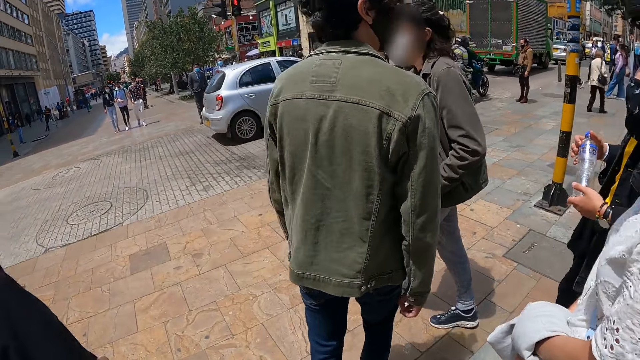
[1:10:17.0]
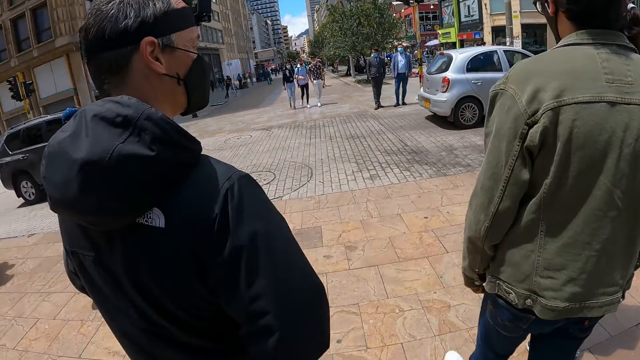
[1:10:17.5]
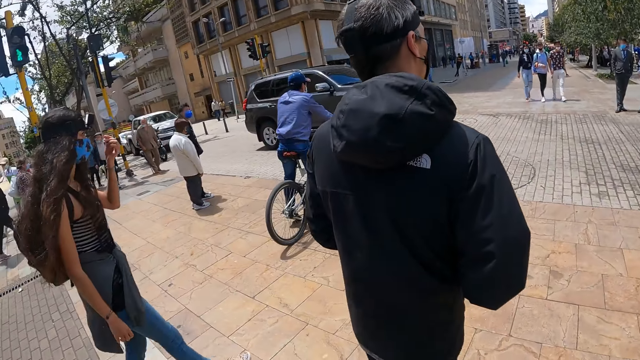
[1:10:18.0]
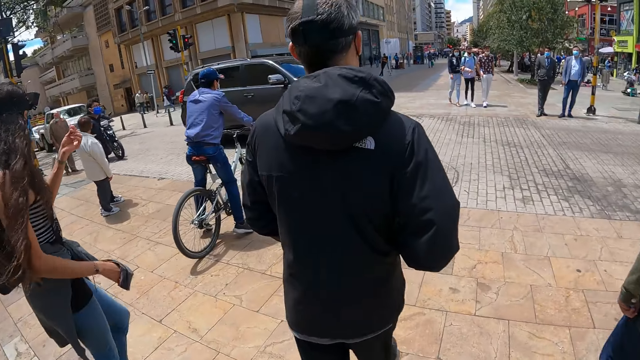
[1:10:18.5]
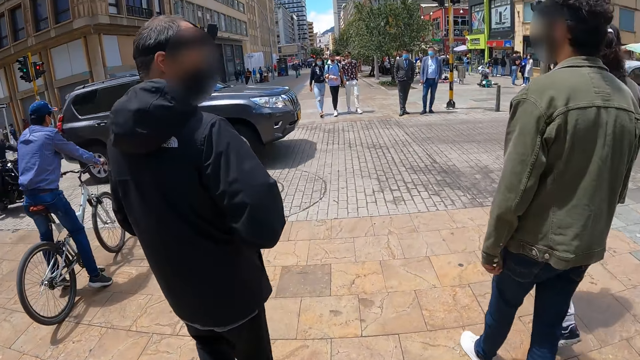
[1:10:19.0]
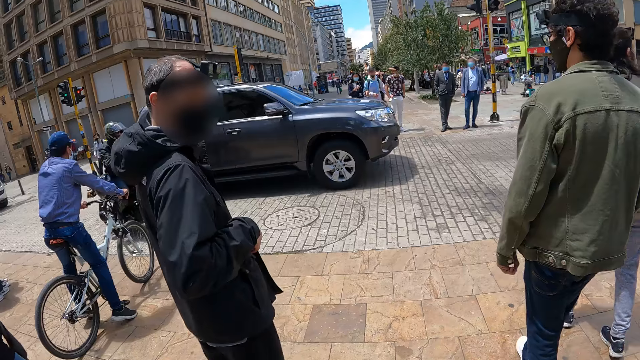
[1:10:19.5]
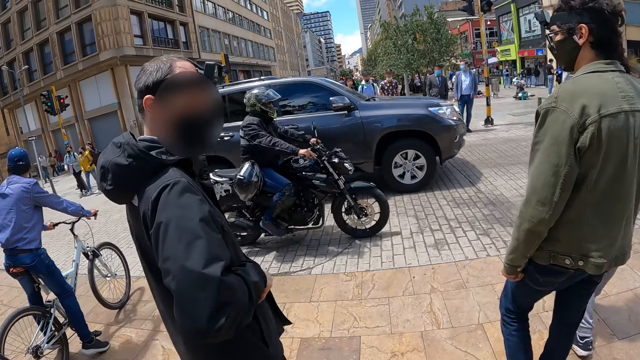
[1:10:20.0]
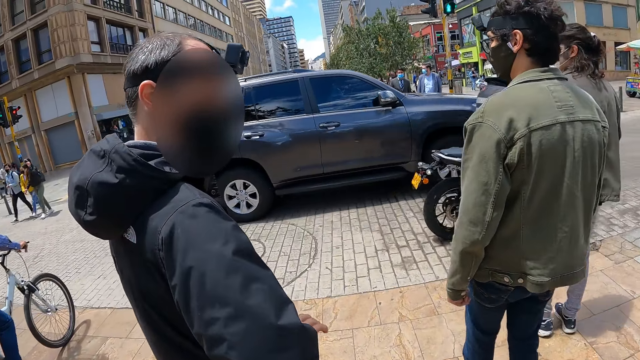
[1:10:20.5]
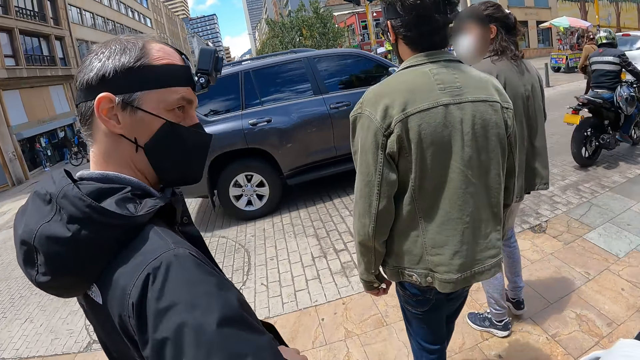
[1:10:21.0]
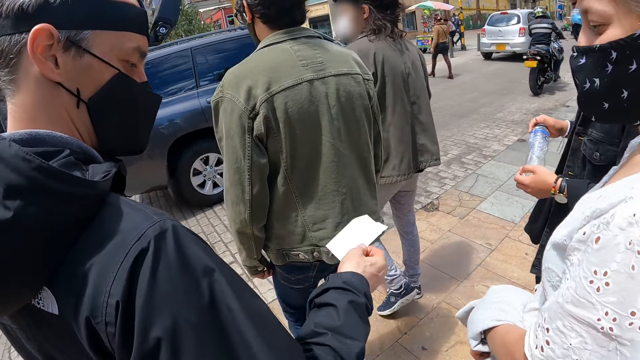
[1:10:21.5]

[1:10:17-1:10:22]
The camera wearer walks around the compound.

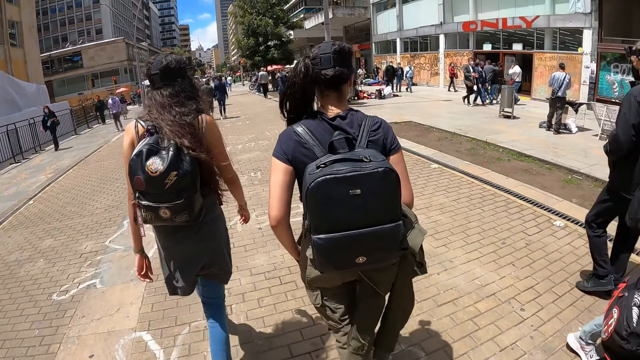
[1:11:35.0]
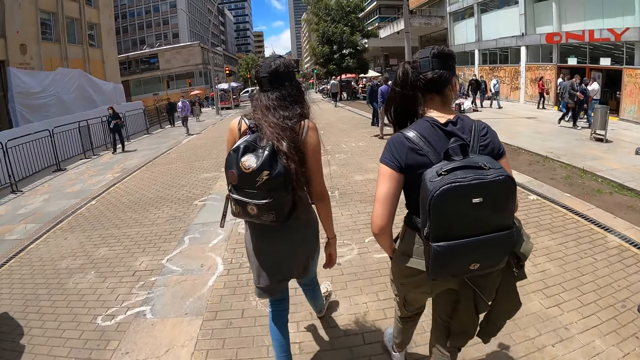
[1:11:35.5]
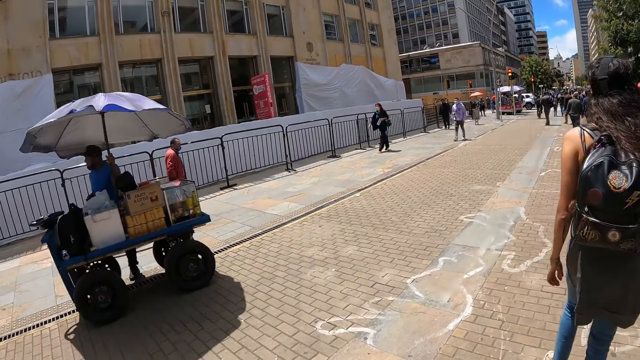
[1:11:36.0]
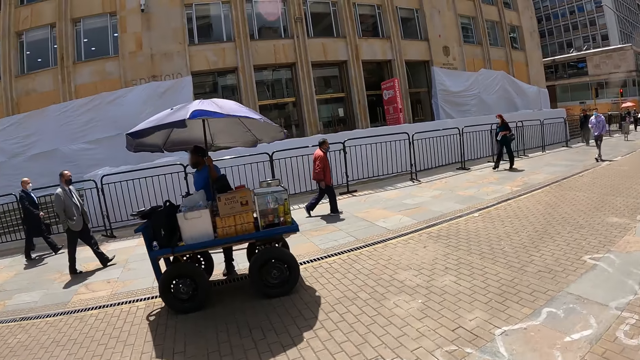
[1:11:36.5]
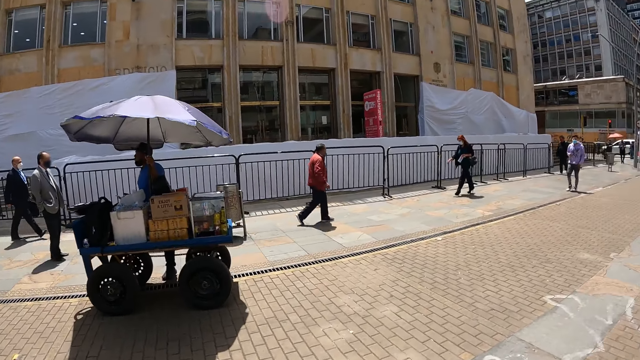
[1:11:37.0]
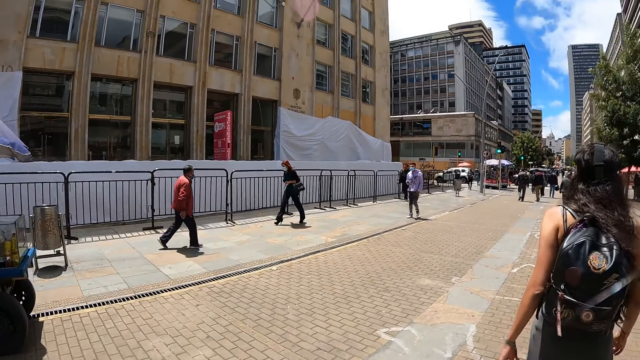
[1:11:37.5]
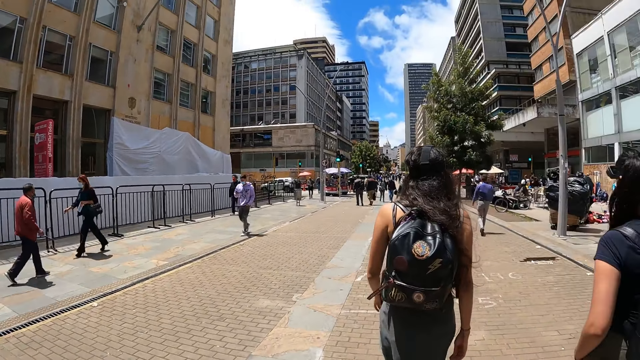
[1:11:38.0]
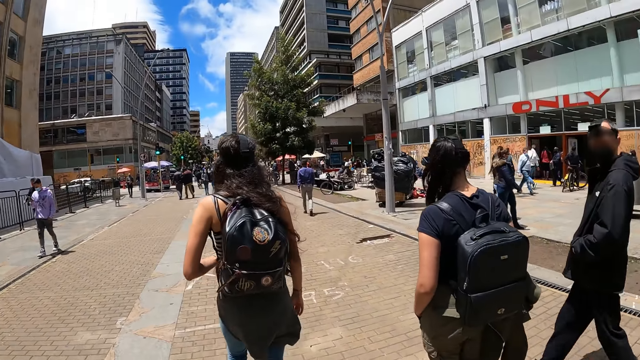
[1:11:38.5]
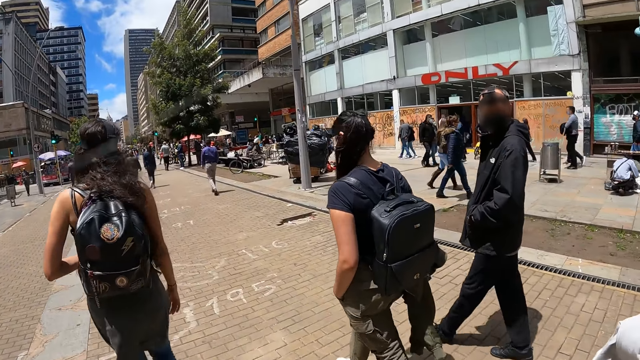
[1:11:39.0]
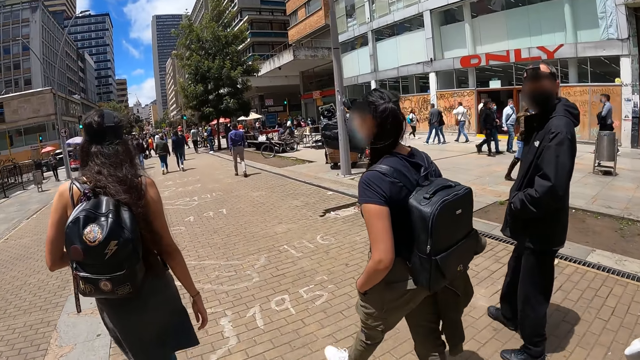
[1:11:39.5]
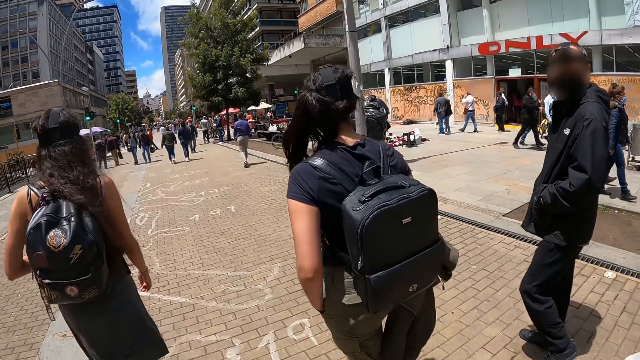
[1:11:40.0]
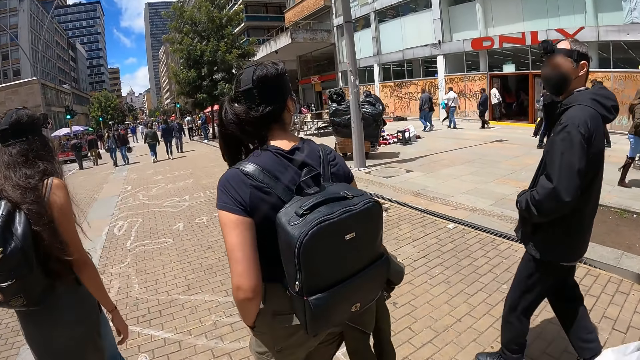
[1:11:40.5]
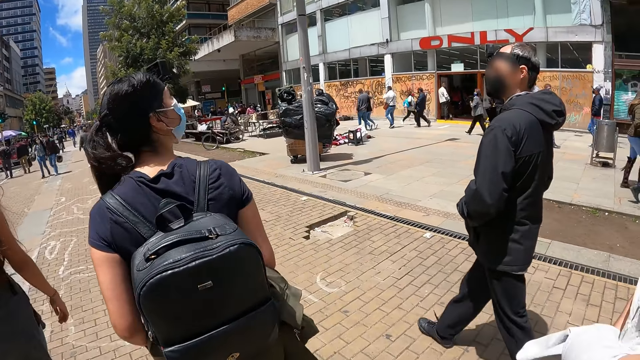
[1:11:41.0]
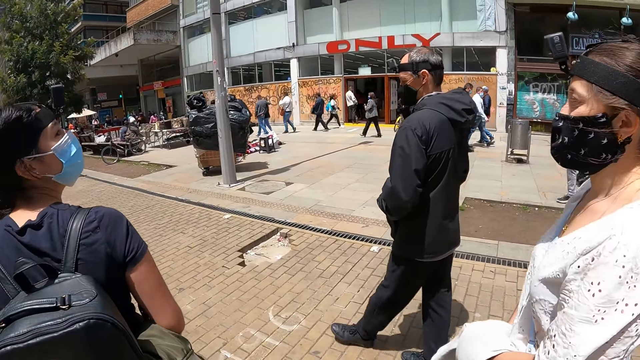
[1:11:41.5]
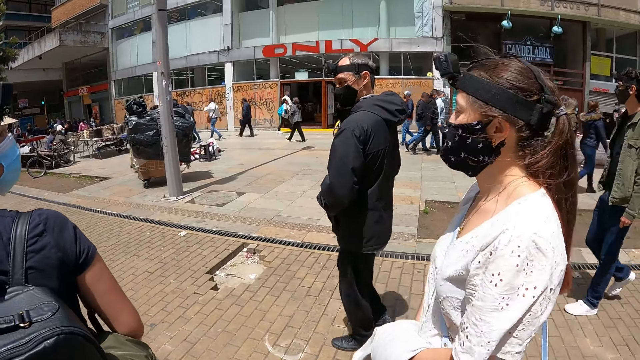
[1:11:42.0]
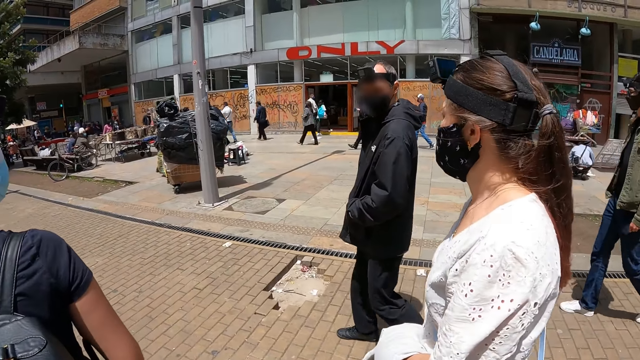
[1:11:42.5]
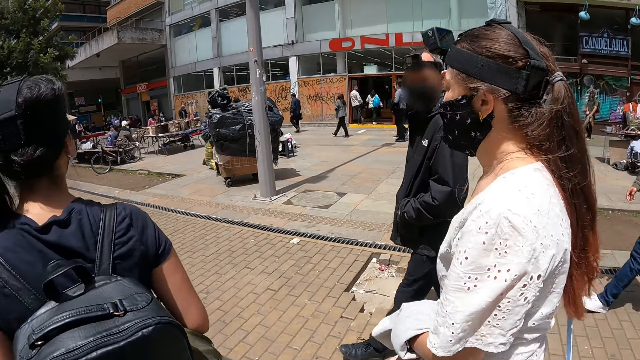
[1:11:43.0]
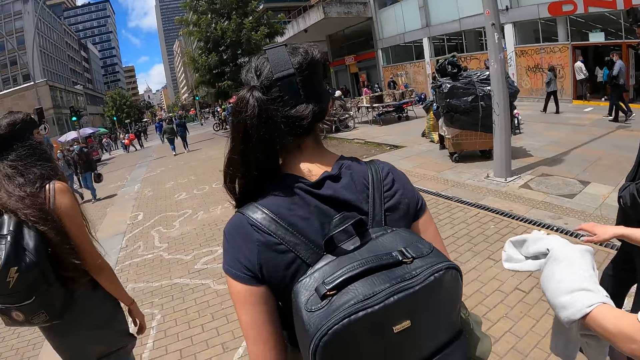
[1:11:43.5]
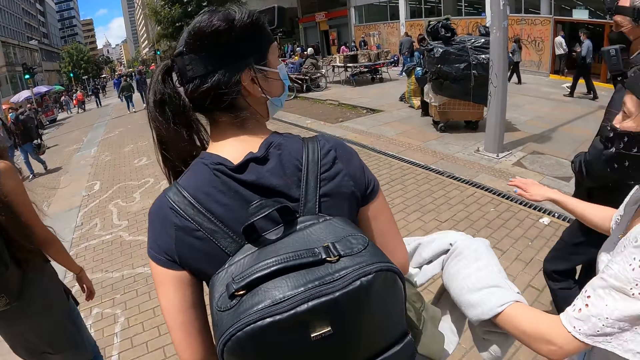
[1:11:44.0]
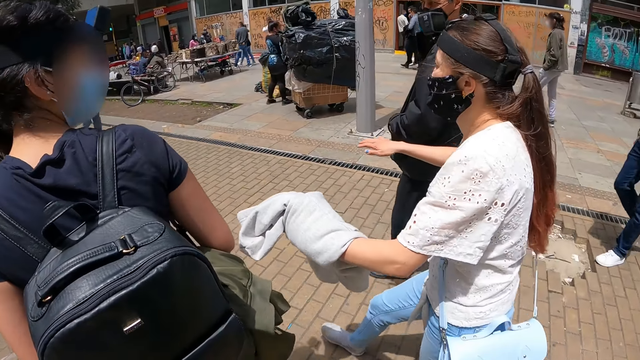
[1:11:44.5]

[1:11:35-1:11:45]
The camera wearer looks around the compound. They walk around the compound.

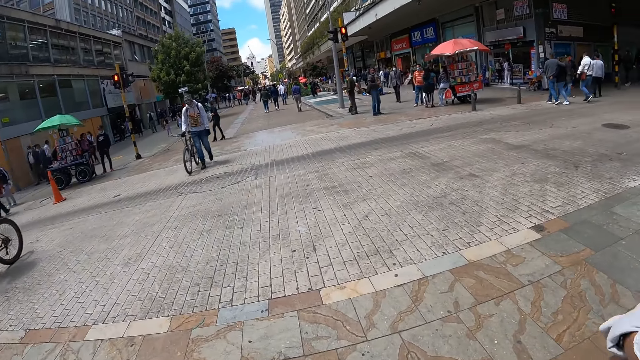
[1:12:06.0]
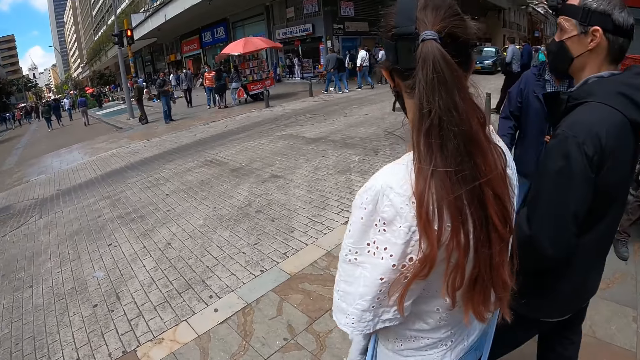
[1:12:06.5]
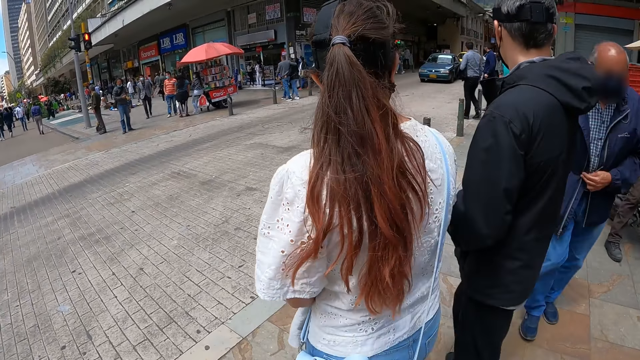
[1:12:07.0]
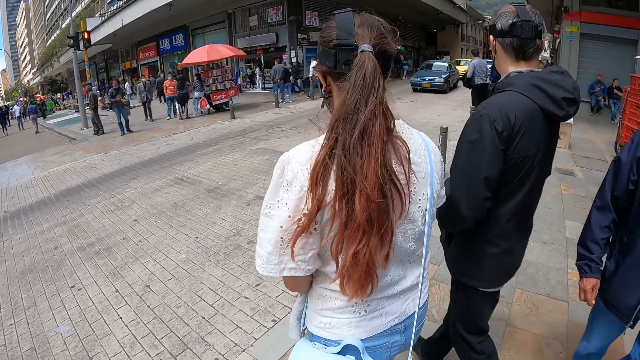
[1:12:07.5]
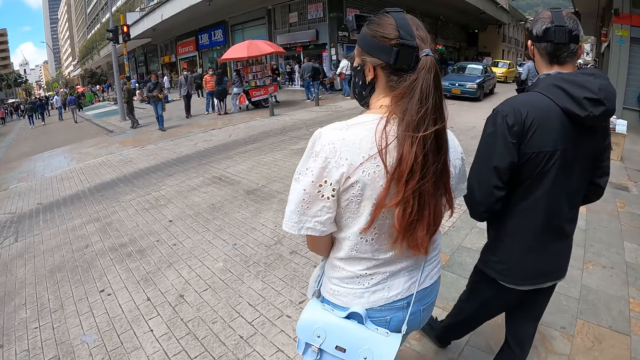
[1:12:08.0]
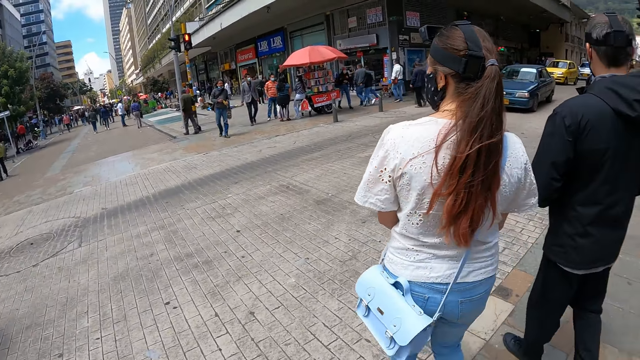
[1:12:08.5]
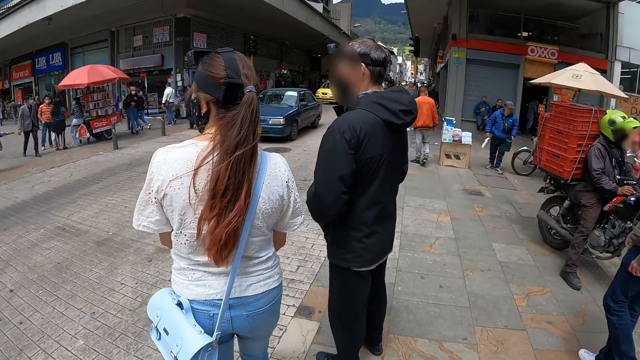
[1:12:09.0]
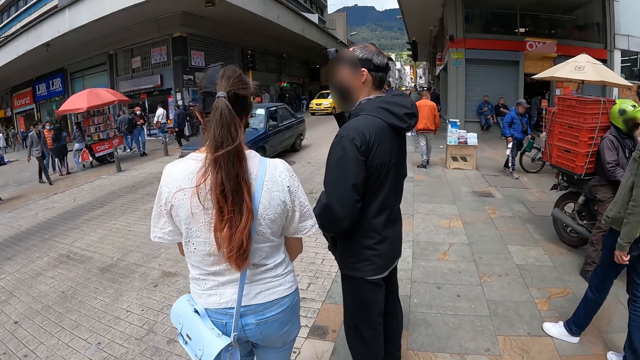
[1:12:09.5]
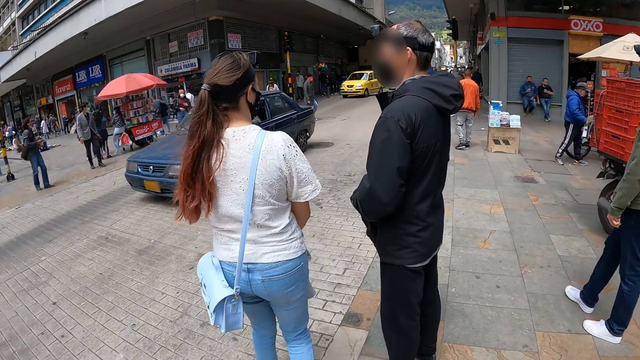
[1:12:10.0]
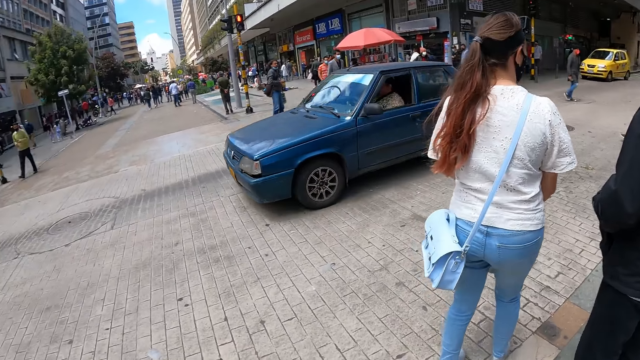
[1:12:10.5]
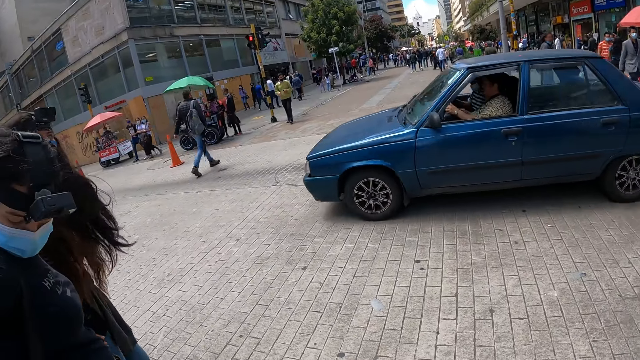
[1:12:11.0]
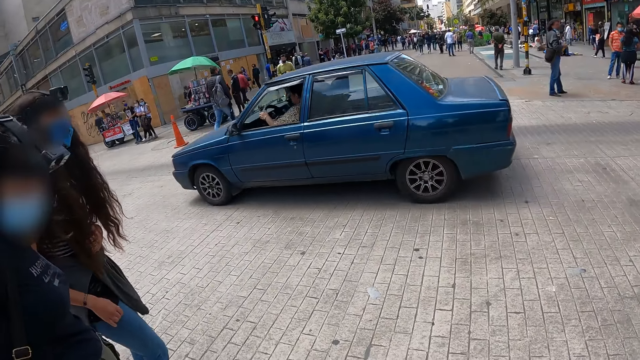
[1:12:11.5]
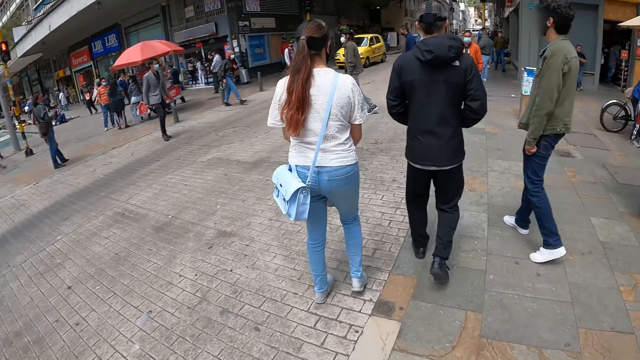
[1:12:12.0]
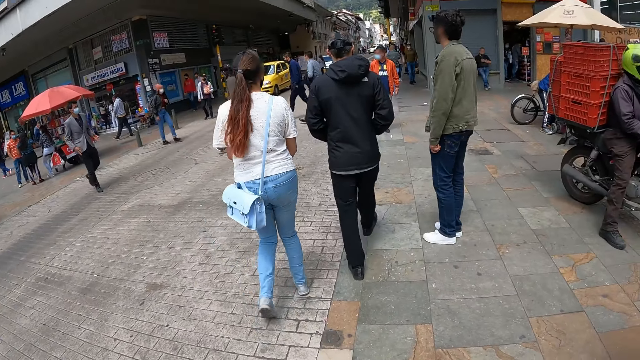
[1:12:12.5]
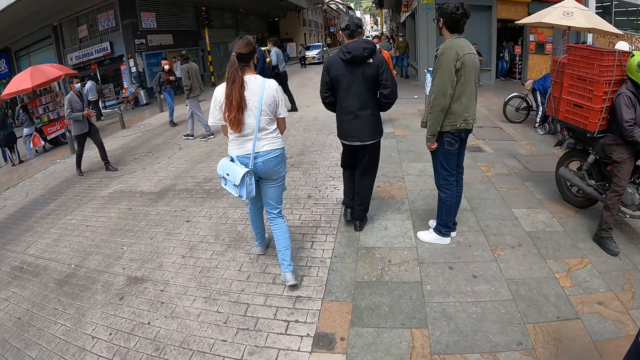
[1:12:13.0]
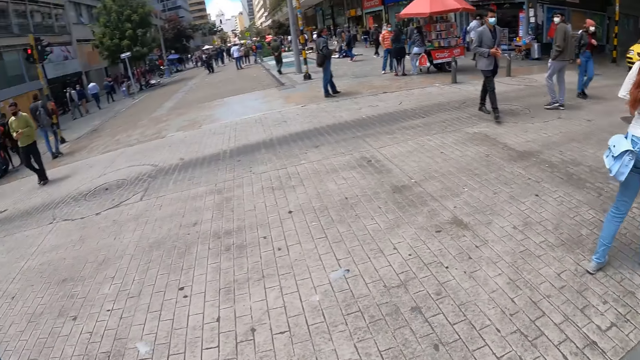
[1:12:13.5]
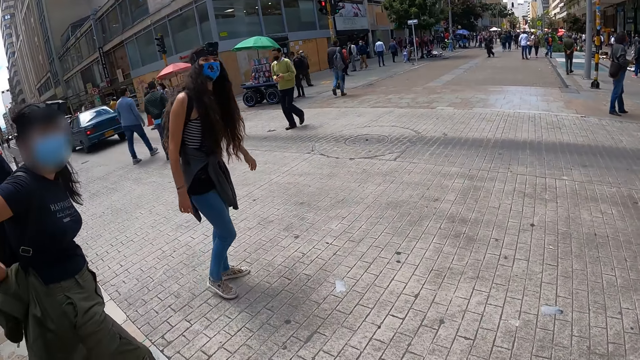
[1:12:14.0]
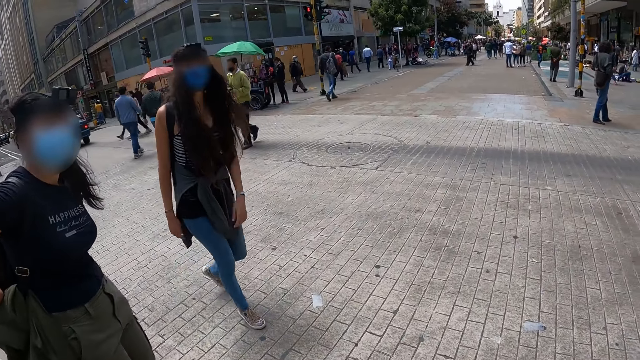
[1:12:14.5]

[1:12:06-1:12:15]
The camera wearer looks around the compound or street. They walk around the compound.
